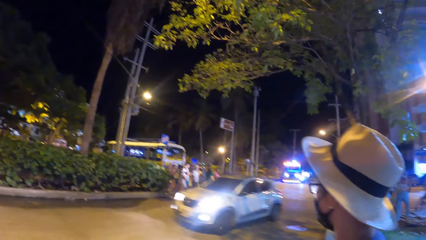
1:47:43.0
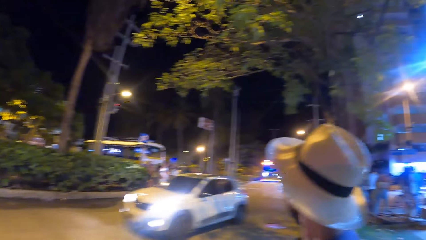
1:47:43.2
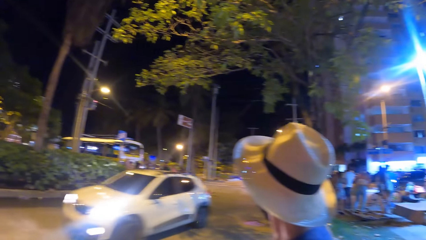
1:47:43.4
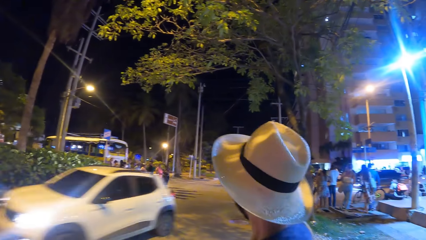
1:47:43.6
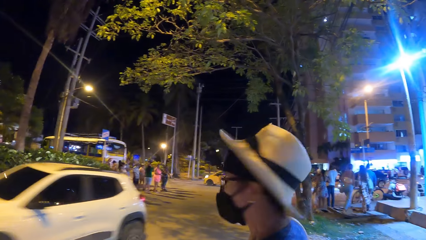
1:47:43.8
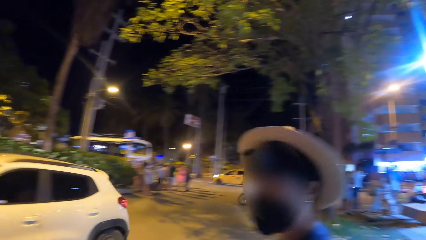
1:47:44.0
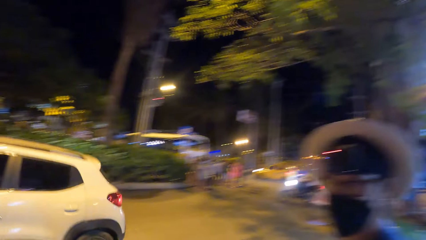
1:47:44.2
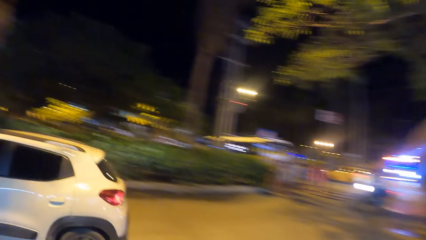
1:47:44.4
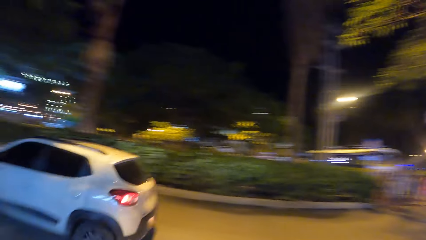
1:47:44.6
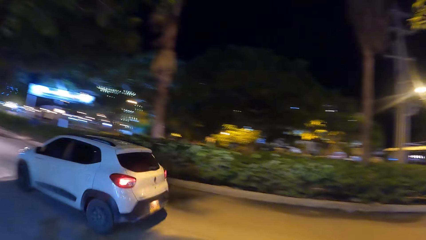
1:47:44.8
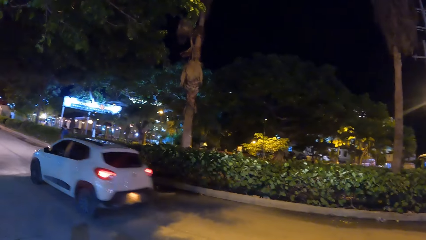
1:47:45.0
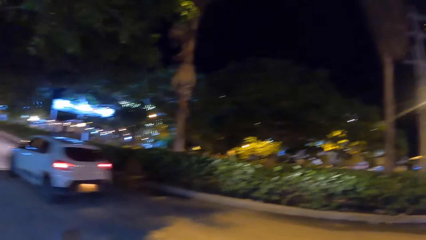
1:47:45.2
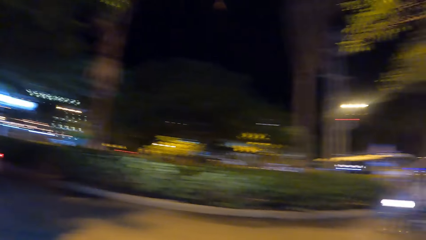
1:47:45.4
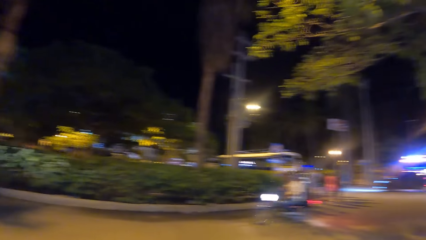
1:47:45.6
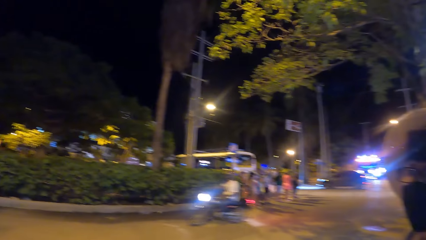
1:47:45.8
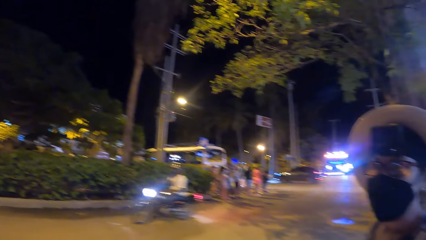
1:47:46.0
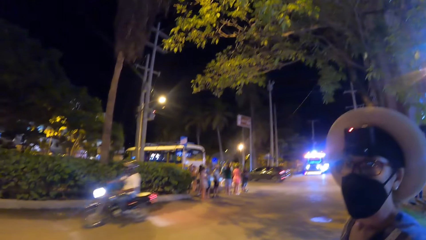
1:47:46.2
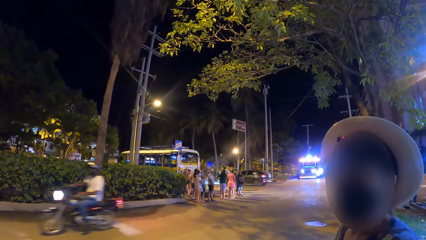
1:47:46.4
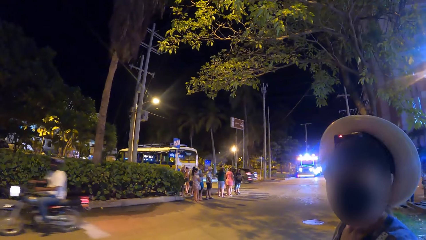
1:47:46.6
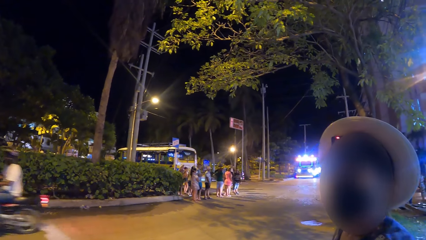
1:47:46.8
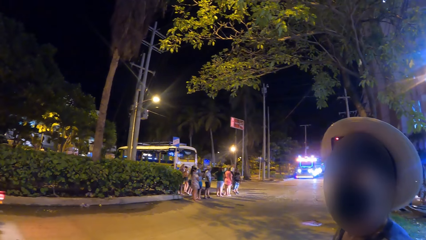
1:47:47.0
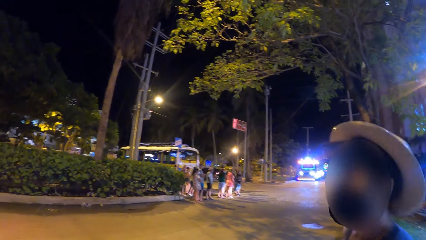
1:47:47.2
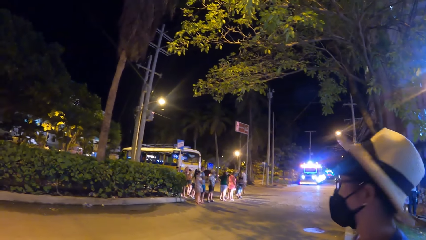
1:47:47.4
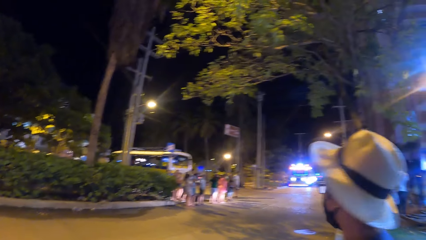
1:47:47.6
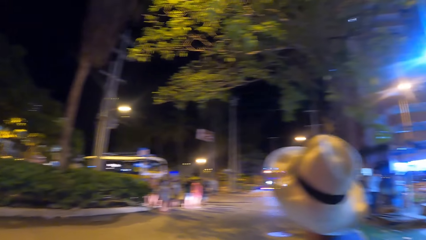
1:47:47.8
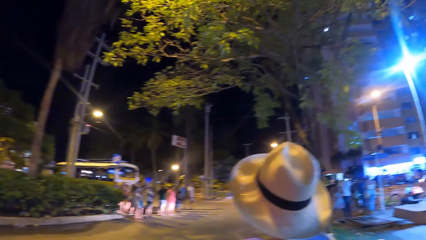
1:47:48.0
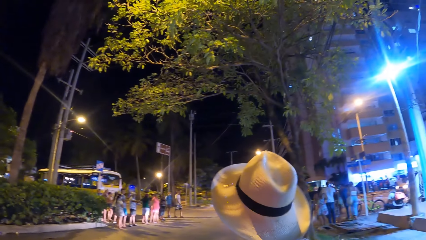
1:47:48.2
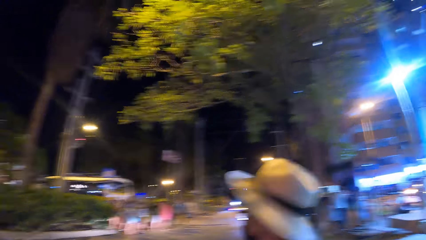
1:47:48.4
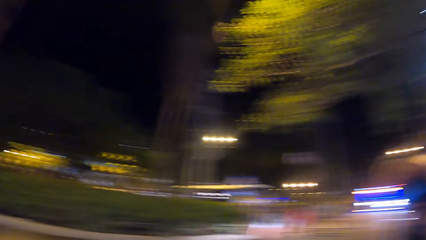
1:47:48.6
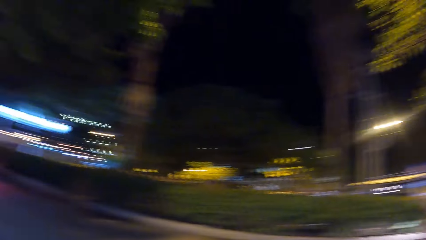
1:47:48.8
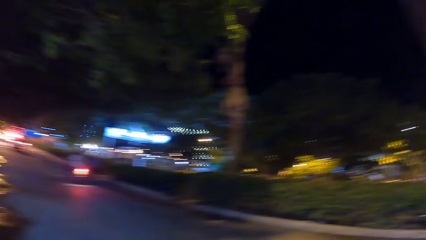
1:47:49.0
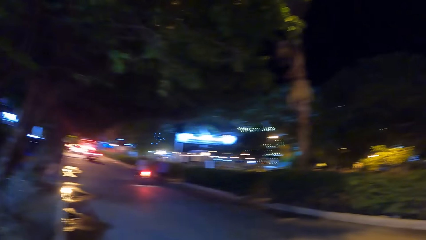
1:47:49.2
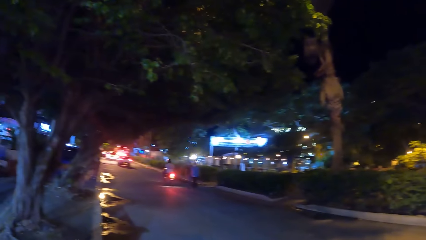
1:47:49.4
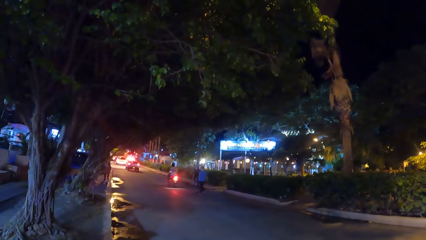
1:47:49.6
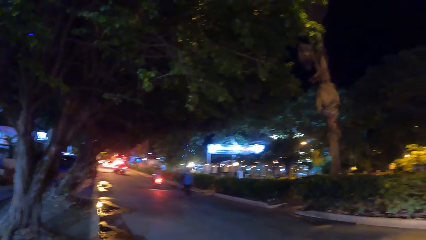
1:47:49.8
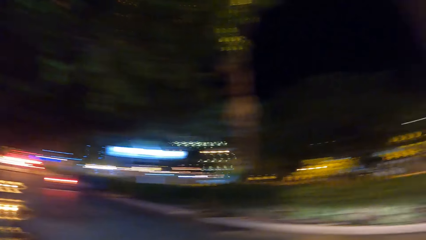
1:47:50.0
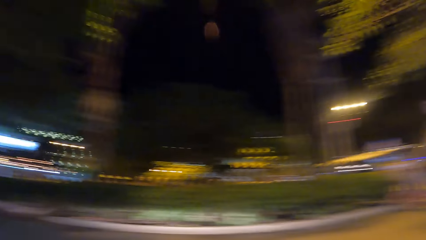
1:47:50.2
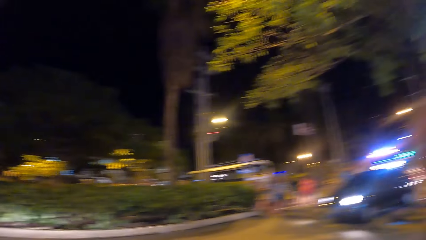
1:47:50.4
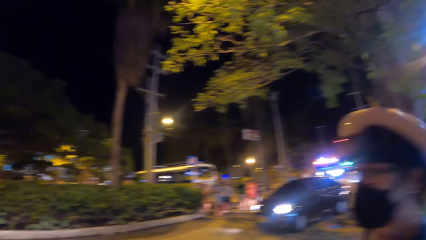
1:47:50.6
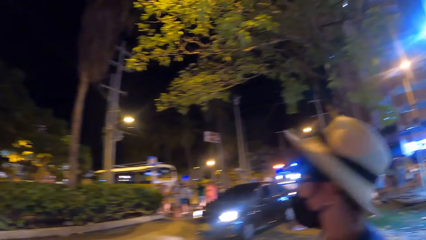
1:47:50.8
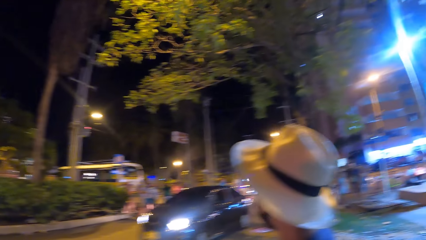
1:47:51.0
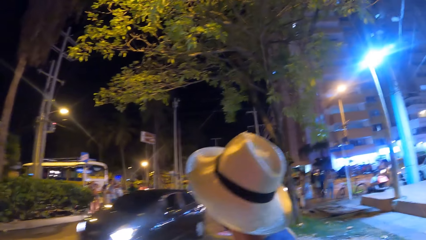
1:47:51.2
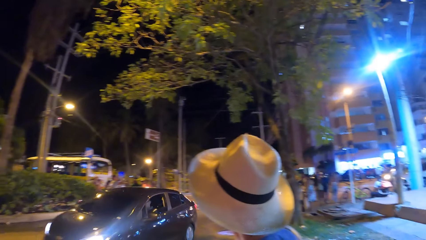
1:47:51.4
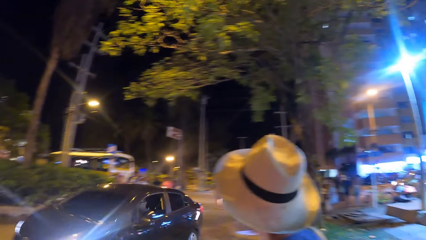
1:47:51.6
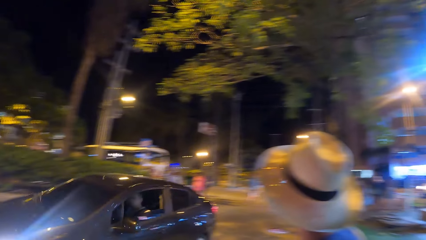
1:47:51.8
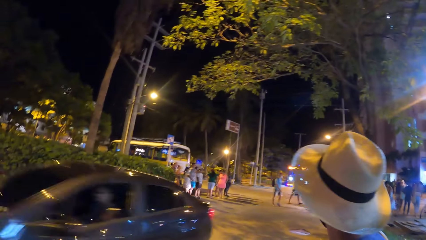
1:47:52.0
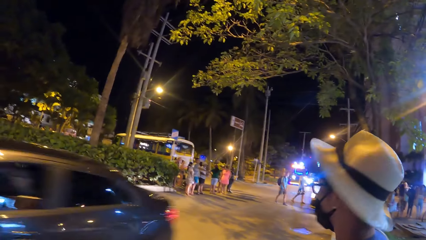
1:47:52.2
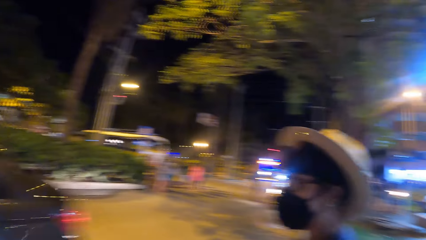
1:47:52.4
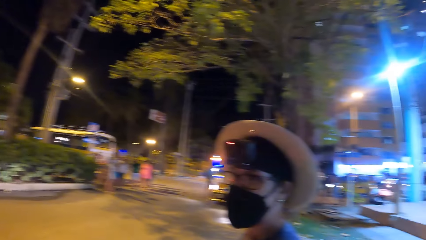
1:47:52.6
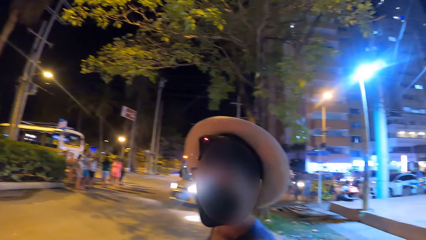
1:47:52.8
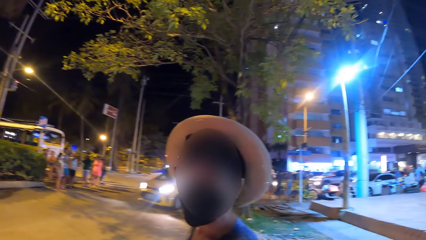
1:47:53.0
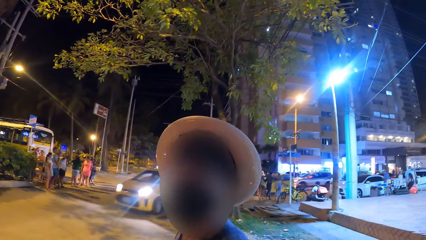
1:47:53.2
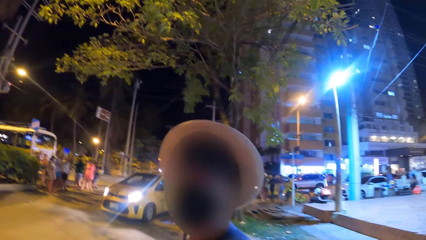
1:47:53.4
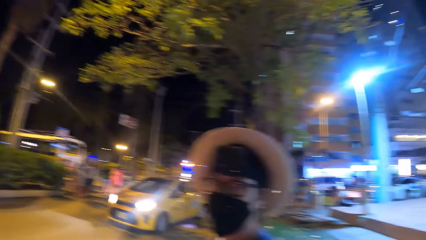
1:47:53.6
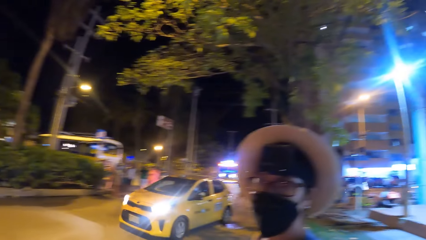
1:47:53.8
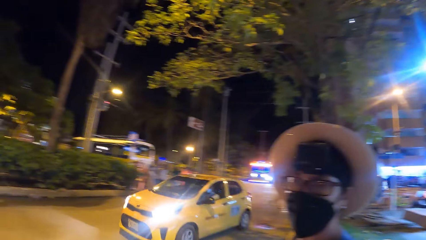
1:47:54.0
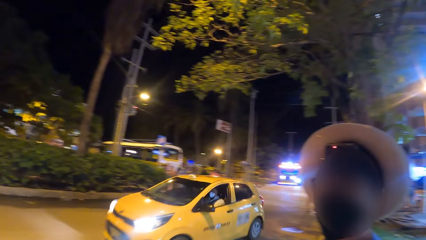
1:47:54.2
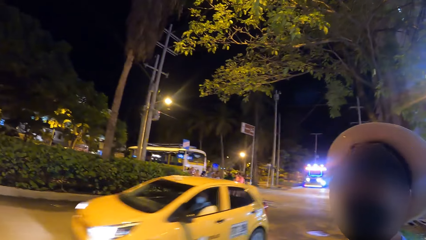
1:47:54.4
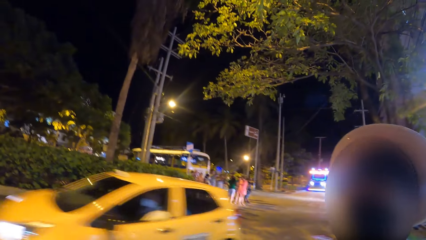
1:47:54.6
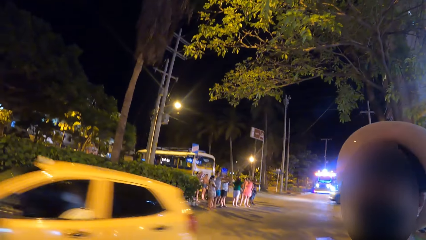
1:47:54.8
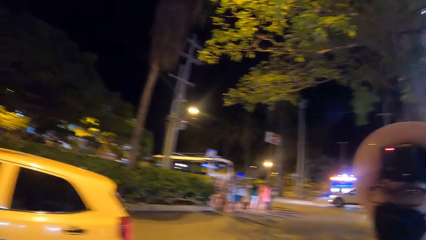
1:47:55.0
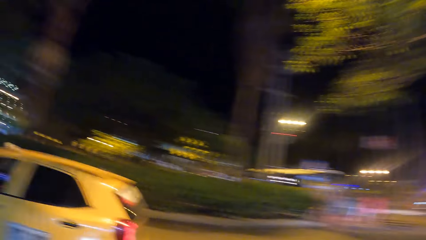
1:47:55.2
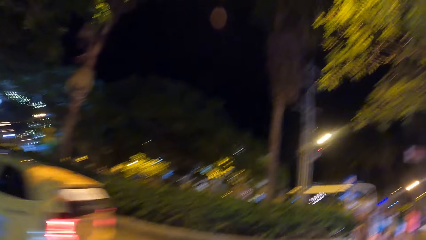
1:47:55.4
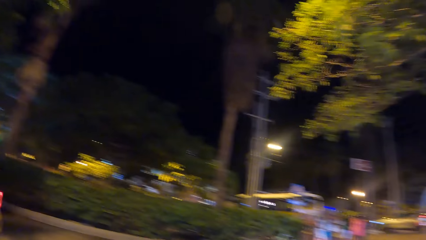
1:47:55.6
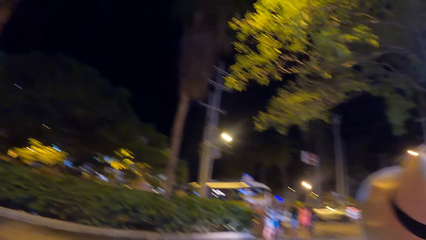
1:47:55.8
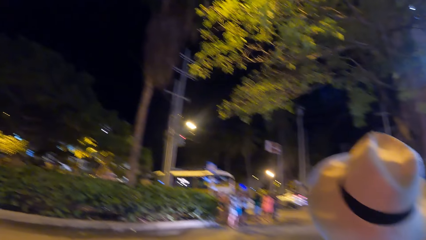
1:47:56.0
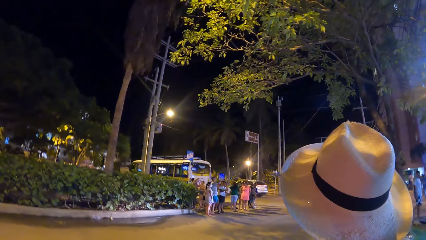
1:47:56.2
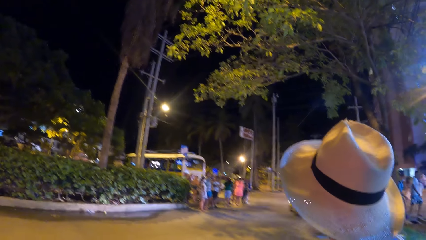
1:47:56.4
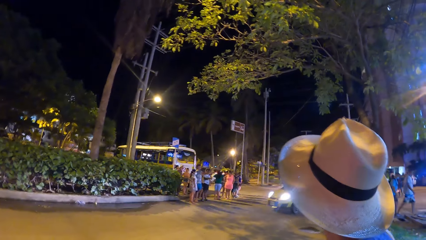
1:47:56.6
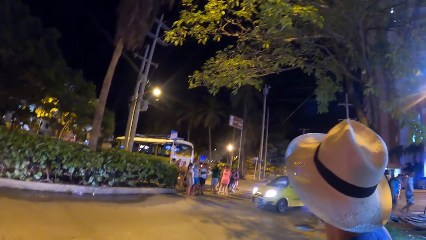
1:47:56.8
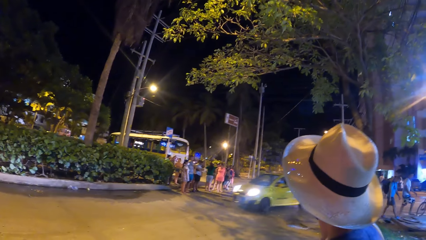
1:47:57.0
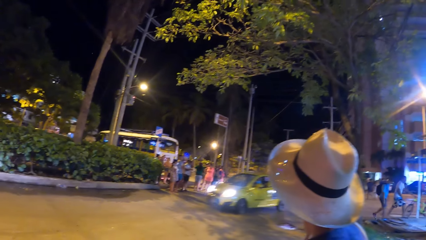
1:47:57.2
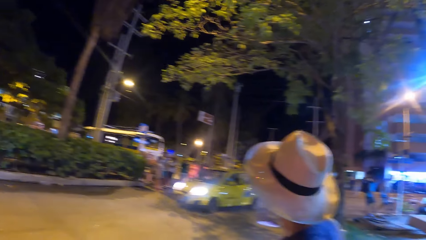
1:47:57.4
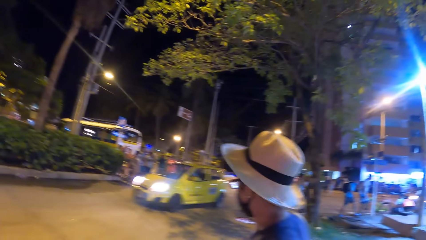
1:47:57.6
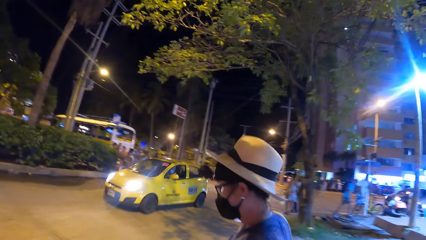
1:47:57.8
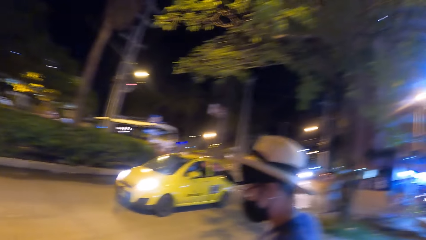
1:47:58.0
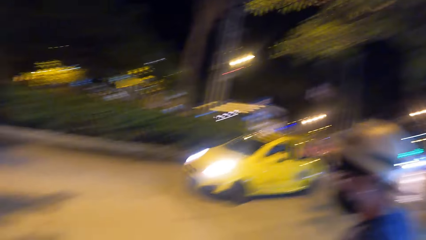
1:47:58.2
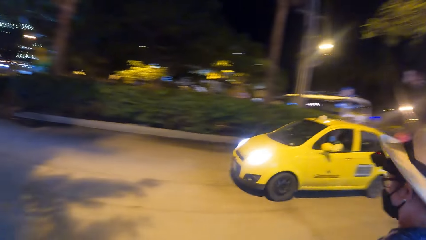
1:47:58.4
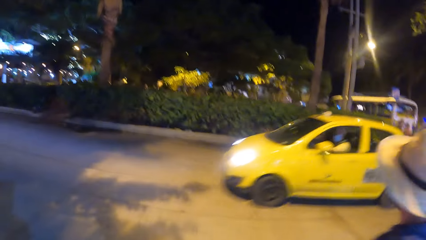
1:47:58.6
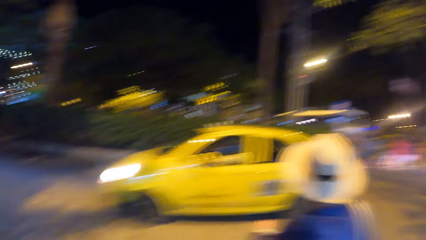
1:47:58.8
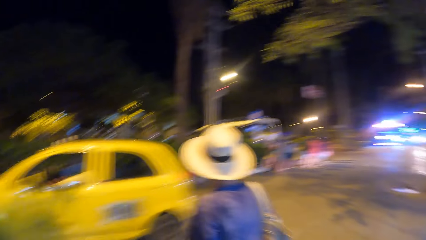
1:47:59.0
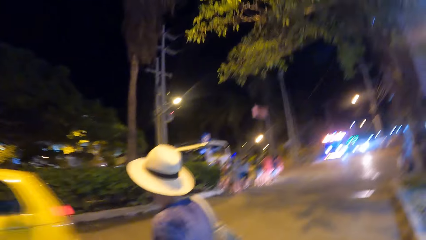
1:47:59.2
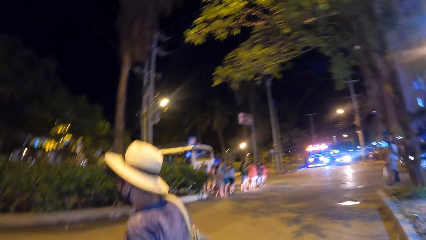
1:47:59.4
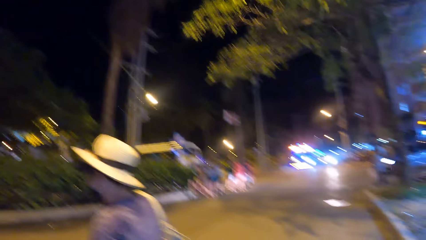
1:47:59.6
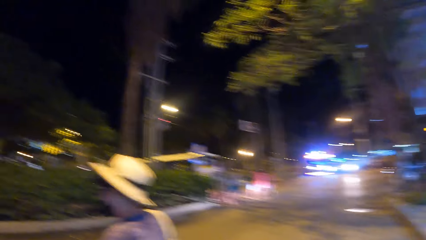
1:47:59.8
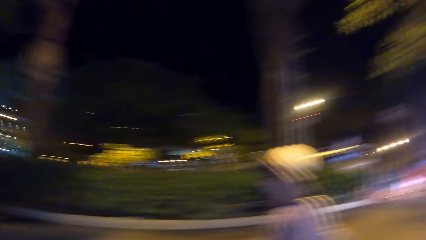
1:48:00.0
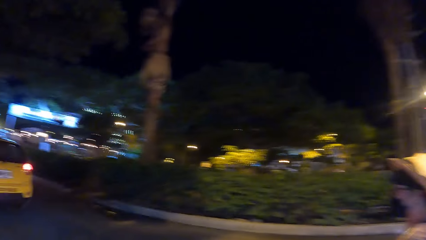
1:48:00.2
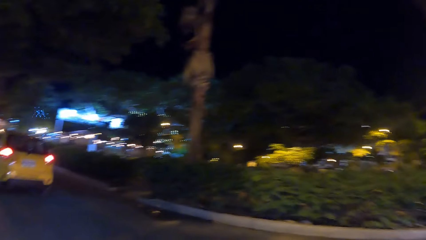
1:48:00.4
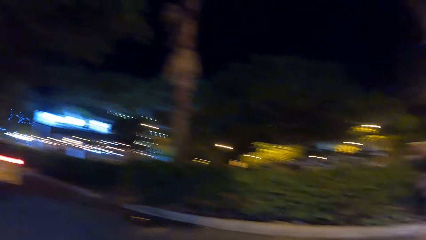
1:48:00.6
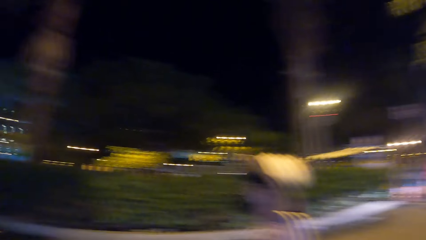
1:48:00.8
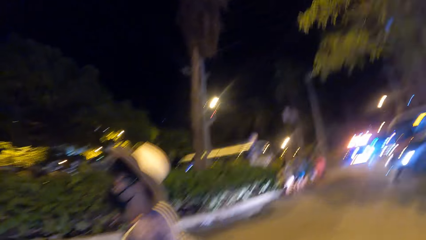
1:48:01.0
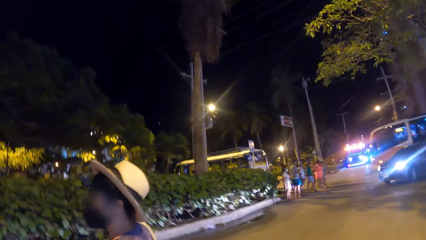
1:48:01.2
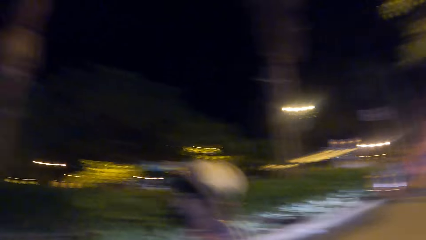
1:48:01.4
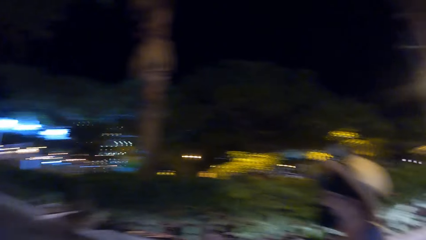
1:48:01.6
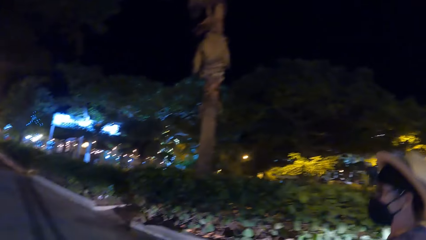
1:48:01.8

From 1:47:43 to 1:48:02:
A person looks around a city. The person looks at the camera wearer. The camera wearer looks around the city. They look at the person. The person looks around the city. The camera wearer looks around the city. The person looks at the camera wearer. The camera wearer looks around the city. The person walks past the camera wearer. The camera wearer looks around the city. They walk around the city.
